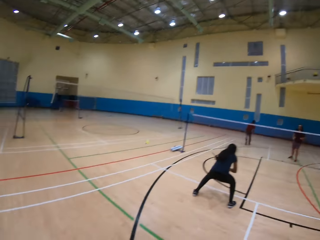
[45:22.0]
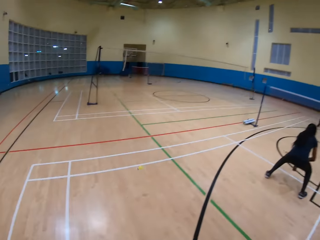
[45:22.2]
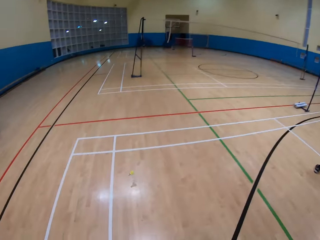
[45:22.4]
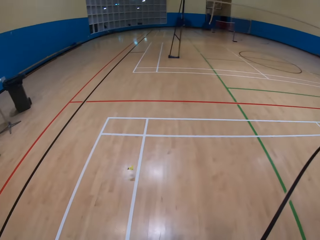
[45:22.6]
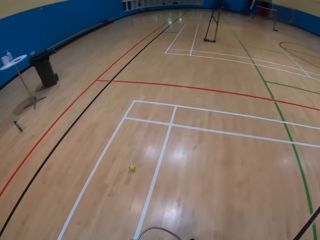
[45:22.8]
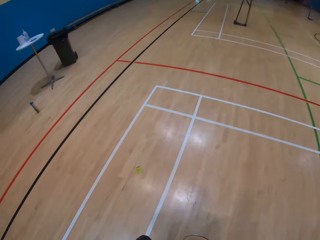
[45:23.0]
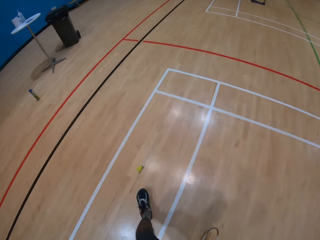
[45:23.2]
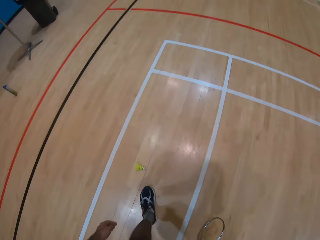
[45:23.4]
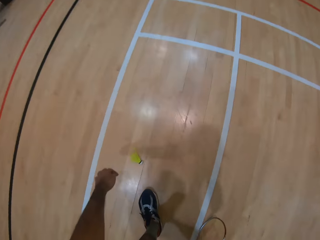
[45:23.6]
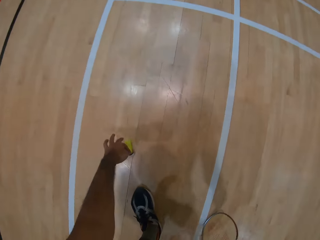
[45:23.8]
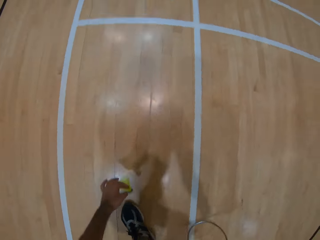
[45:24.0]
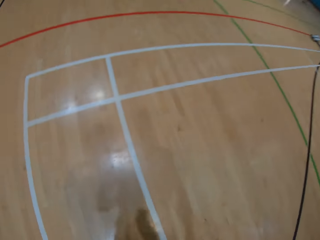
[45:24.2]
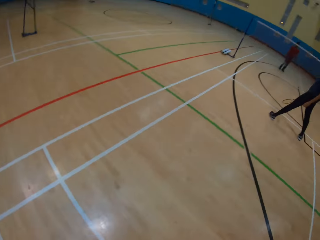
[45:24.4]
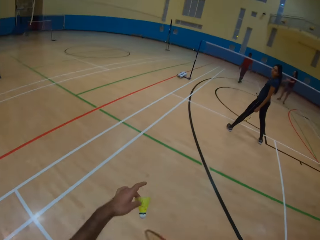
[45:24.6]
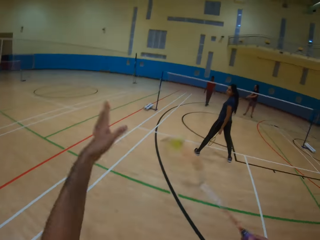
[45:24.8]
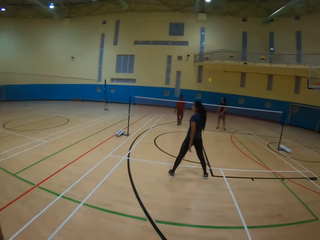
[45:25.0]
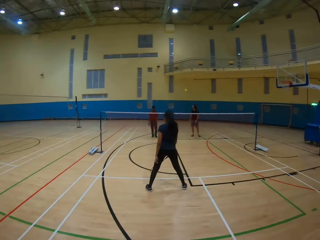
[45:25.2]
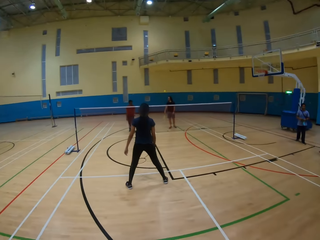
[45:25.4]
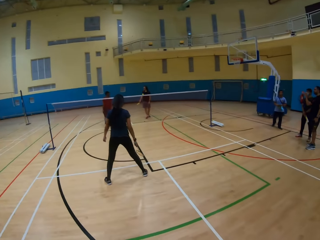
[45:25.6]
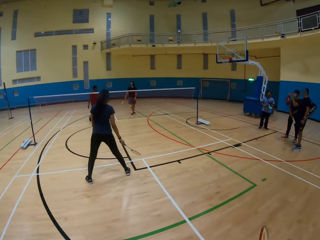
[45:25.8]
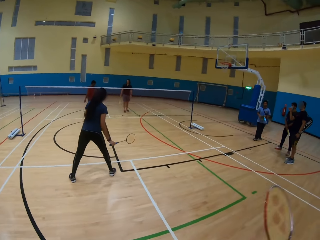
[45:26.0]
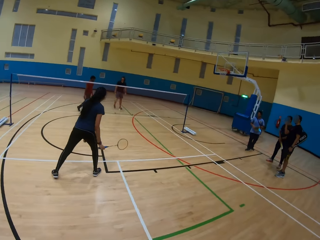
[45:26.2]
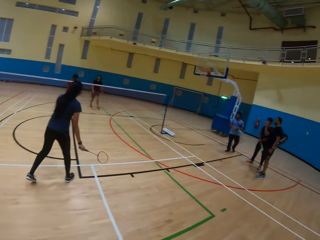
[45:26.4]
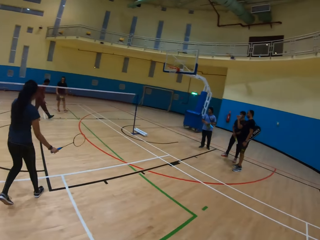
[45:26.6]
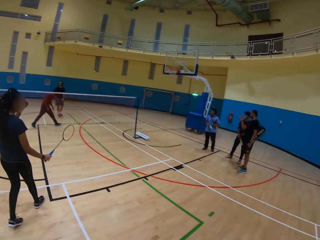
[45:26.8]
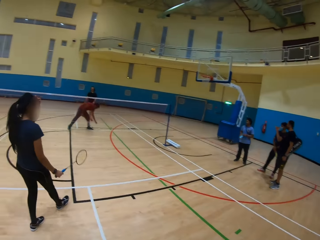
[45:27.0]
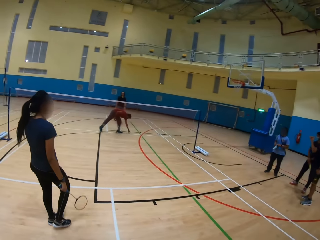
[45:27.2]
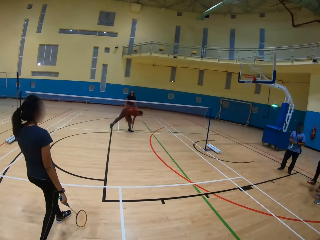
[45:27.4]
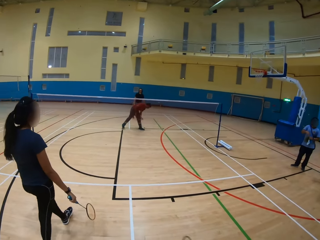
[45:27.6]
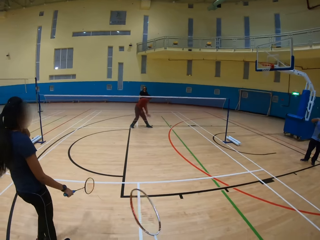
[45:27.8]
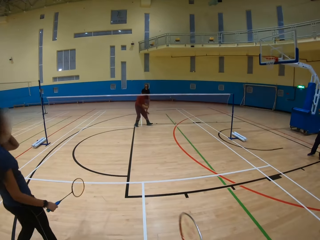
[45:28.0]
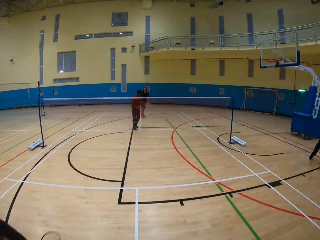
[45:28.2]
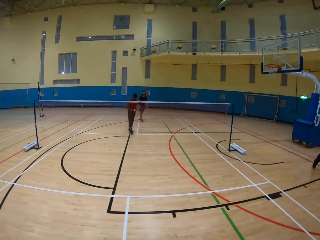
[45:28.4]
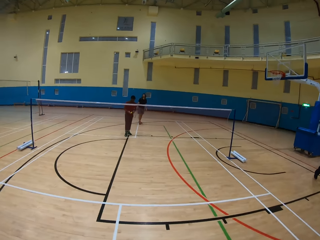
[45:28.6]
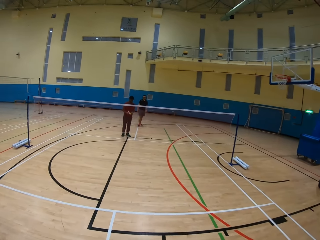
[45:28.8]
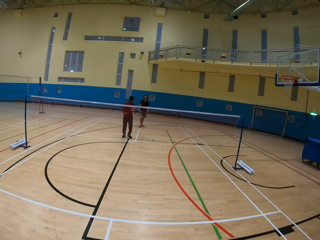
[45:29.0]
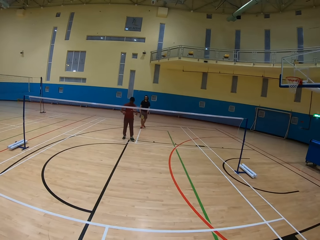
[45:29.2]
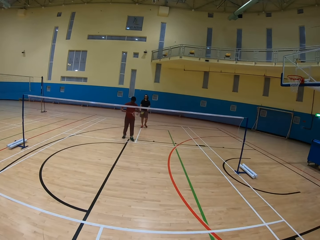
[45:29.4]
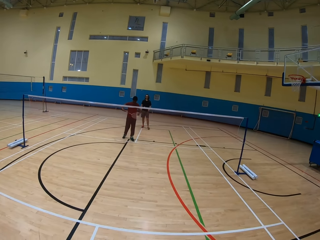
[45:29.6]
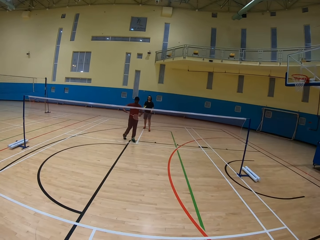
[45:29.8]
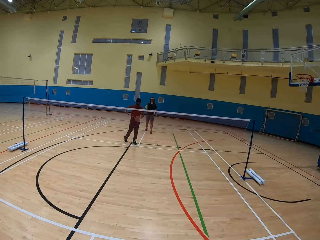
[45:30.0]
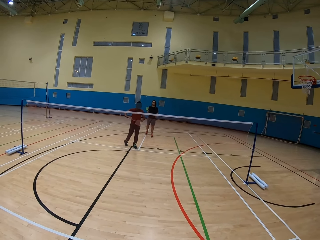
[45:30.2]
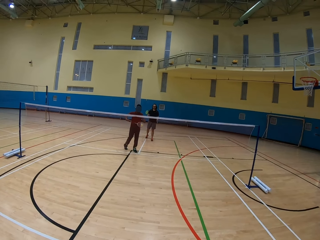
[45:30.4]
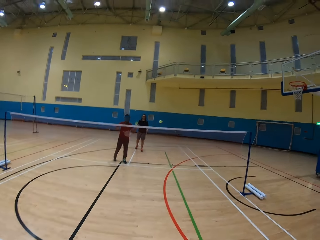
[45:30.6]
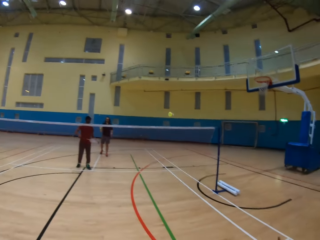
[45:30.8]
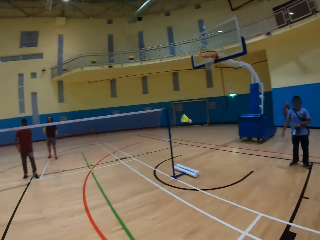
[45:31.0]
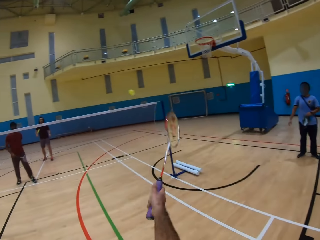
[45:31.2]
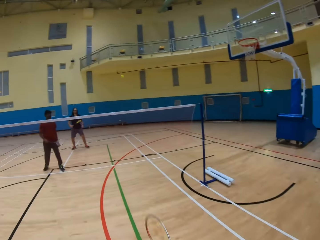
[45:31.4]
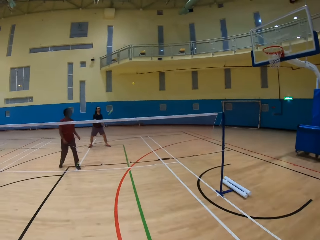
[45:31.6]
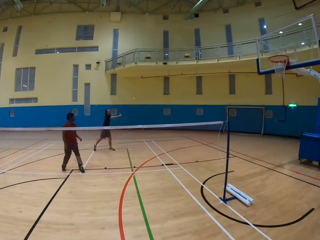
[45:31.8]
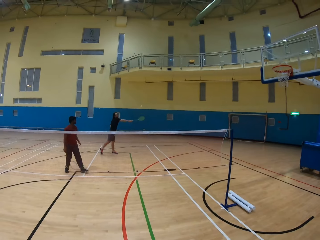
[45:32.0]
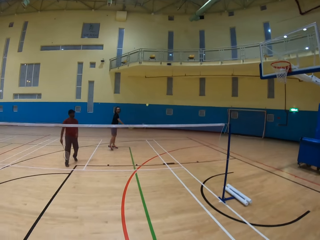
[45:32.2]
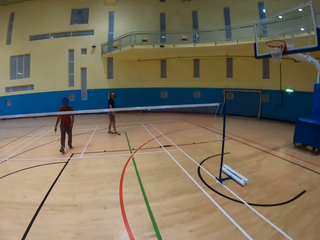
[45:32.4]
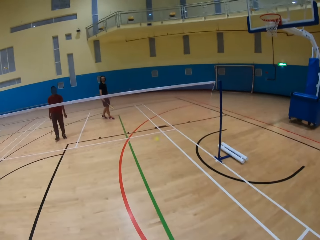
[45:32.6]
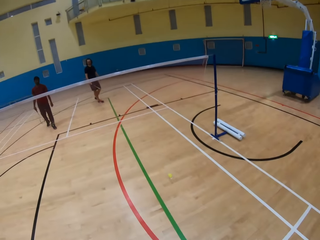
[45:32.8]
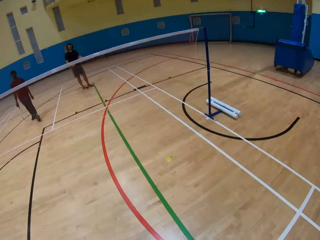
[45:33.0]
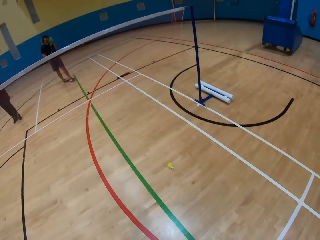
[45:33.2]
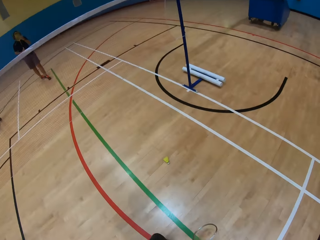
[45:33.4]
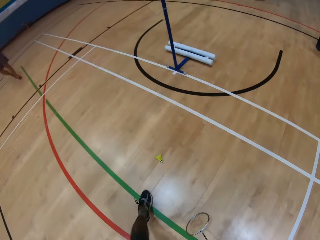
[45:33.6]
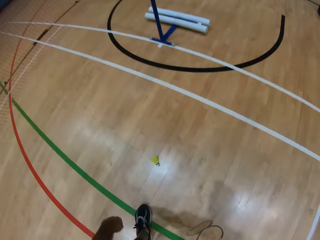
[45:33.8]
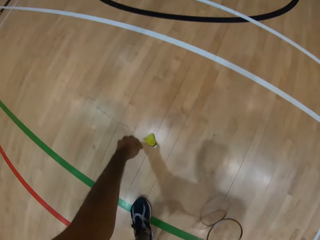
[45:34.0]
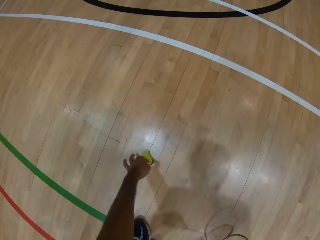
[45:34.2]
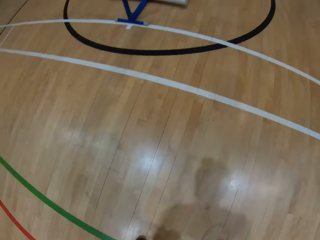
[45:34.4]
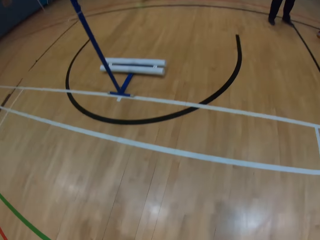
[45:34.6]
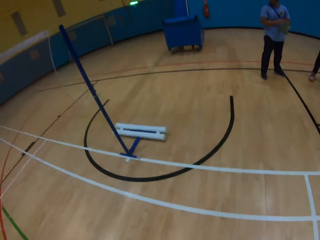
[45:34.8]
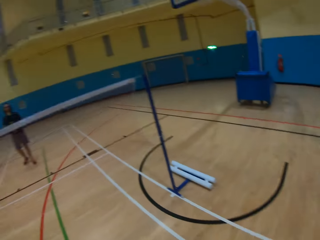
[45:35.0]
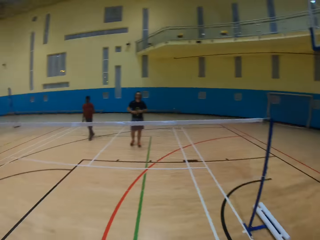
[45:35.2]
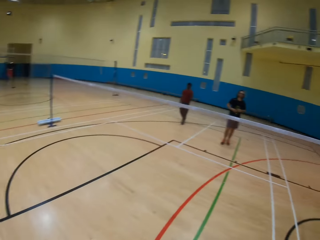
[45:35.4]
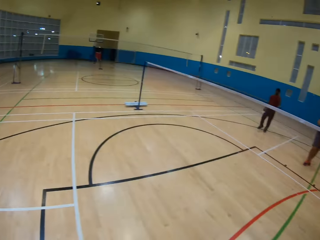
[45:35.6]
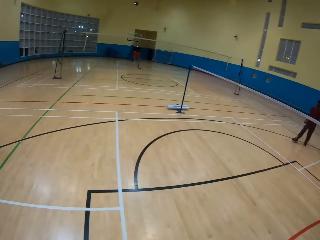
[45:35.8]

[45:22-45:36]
A man hits the shuttlecock. The man throws the tennis ball. The camera wearer picks up the shuttlecock on the ground. They hit the shuttlecock, throw the tennis ball with a tennis bat, and look around the playing ground. The man picks up the shuttlecock. The man hits the shuttlecock. The man throws the tennis ball. The camera wearer hits the shuttlecock. They throw the tennis ball with the tennis bat. Another man hits the shuttlecock. The other man throws the tennis ball. The camera wearer picks up the shuttlecock.

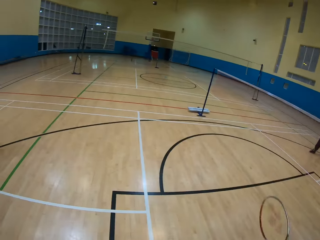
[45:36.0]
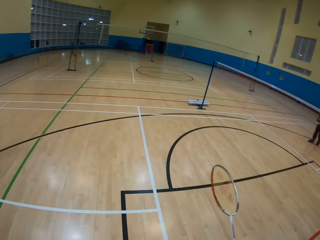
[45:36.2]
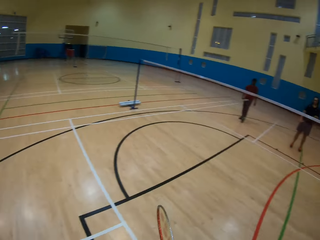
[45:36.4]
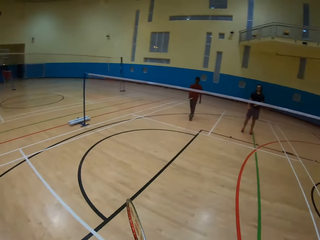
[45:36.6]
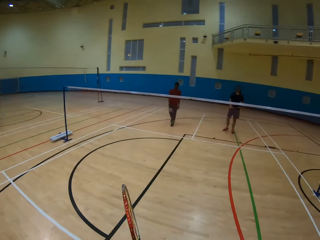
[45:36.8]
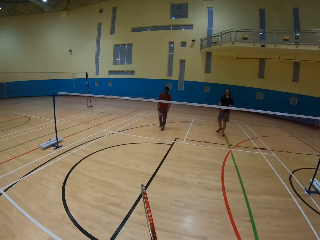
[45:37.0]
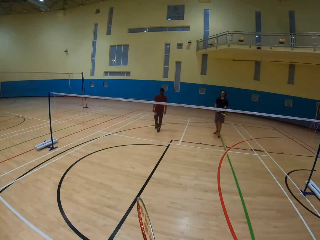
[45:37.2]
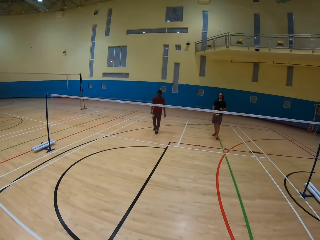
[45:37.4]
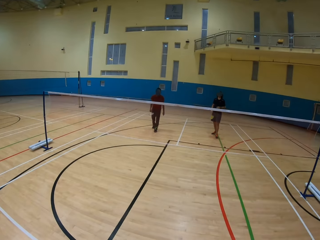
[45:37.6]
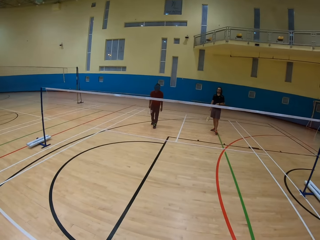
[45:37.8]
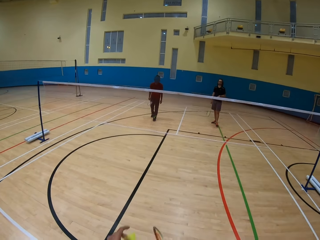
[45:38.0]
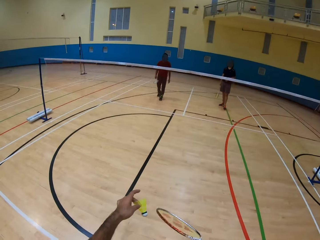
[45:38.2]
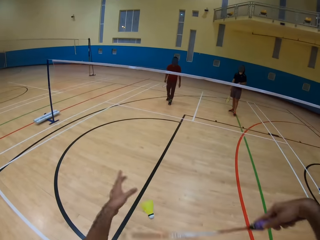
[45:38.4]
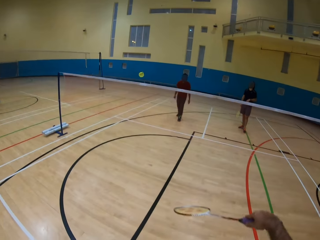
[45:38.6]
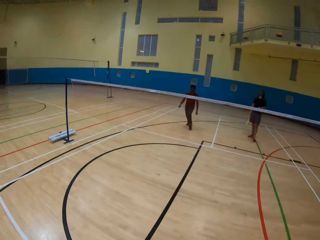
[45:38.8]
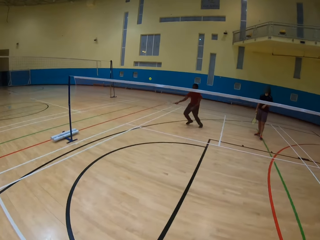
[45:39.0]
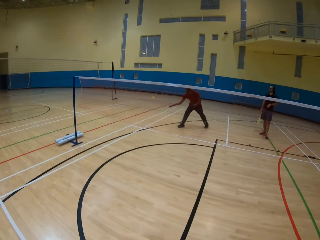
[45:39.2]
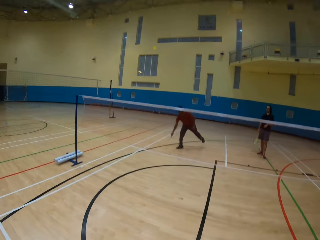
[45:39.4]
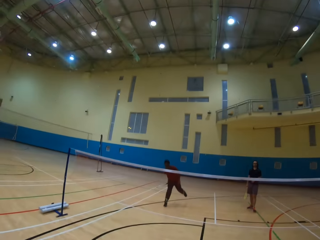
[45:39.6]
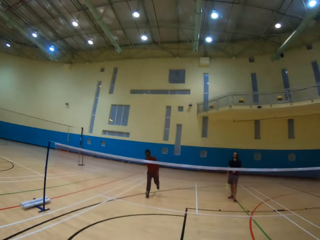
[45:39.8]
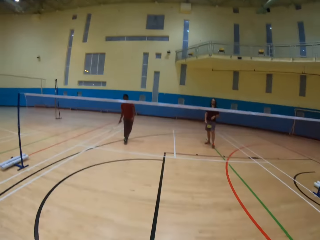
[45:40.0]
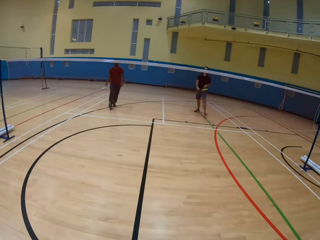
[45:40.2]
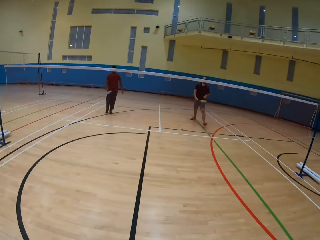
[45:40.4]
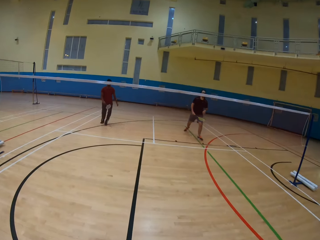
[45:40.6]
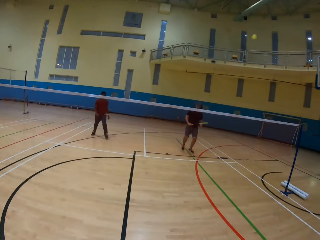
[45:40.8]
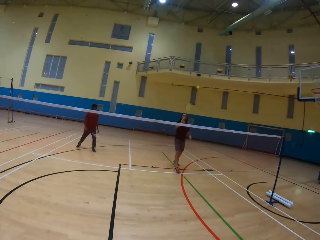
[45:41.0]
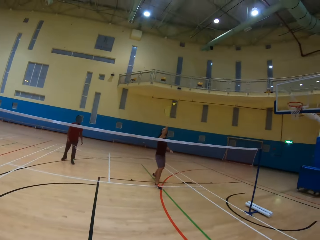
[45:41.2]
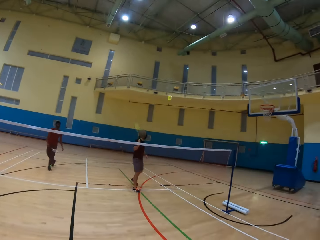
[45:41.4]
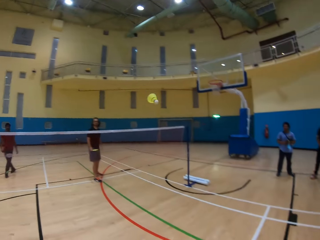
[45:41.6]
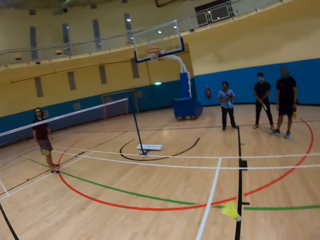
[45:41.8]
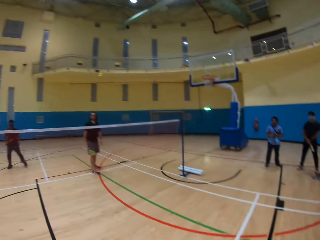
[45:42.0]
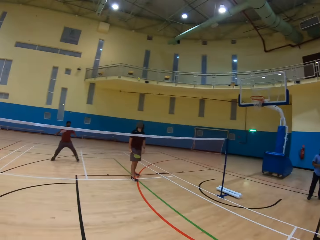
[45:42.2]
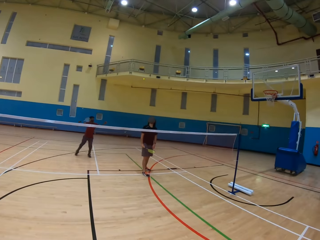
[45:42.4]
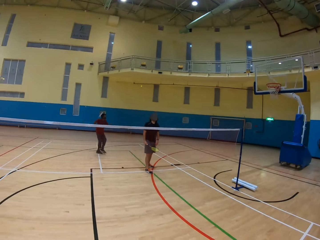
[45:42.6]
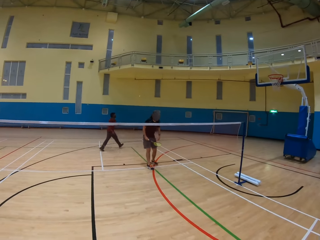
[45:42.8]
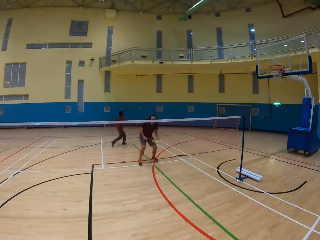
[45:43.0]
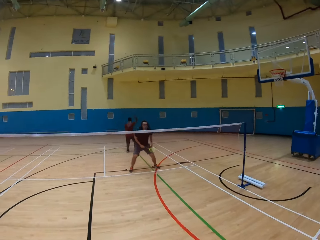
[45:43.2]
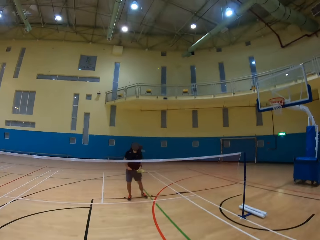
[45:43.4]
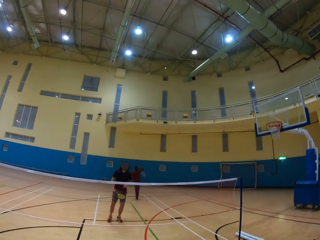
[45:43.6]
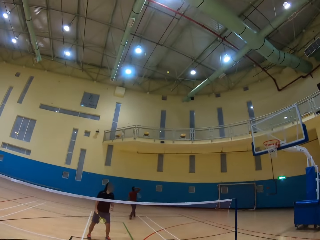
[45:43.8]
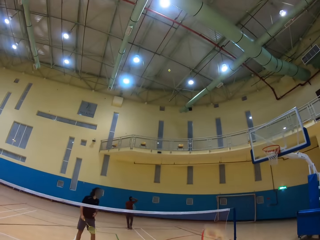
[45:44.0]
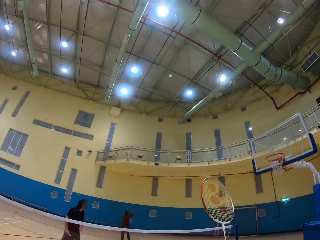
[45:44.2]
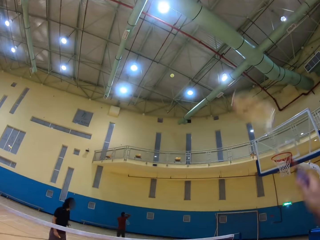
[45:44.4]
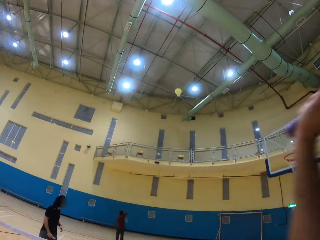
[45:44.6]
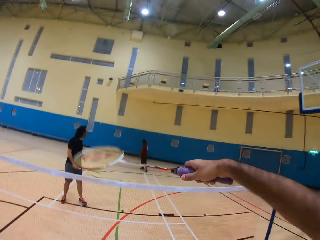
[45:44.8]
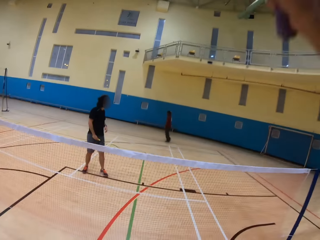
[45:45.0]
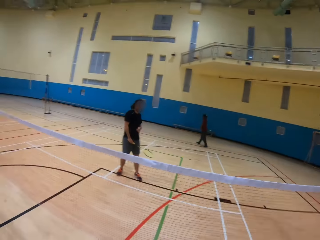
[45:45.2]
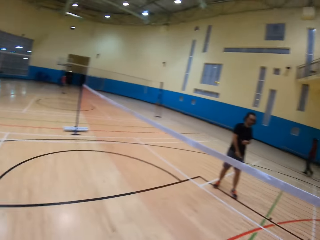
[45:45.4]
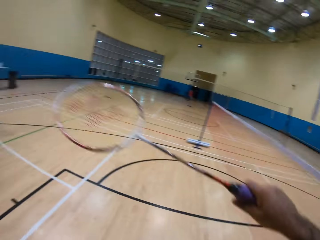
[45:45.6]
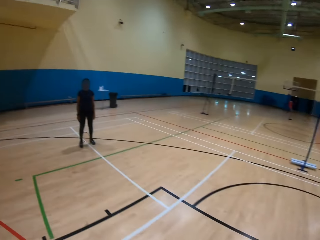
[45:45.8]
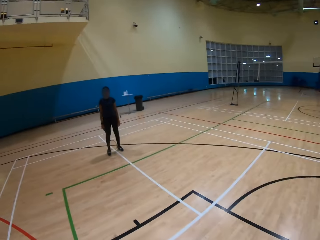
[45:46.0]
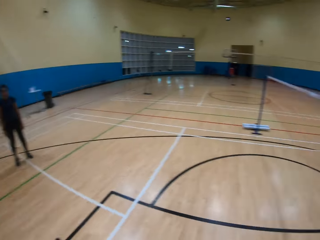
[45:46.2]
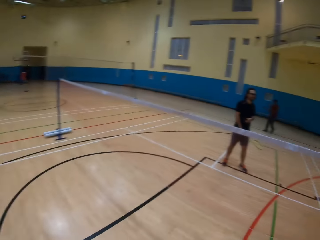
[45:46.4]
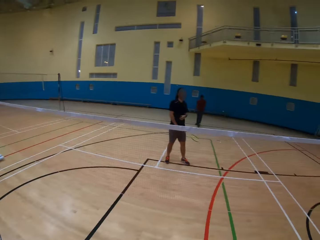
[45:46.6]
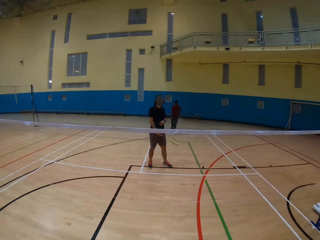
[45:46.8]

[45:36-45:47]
The camera wearer looks around the playing ground. They hit the shuttlecock and throw the tennis ball with a tennis bat. A man hits the shuttlecock. The man throws the tennis ball. Another man hits the shuttlecock. The other man throws the tennis ball. The camera wearer hits the shuttlecock. They throw the tennis ball with the tennis bat. The first man hits the shuttlecock. The first man throws the tennis ball. The camera wearer hits the shuttlecock. They throw the tennis ball with the tennis bat and look around the playing ground.
